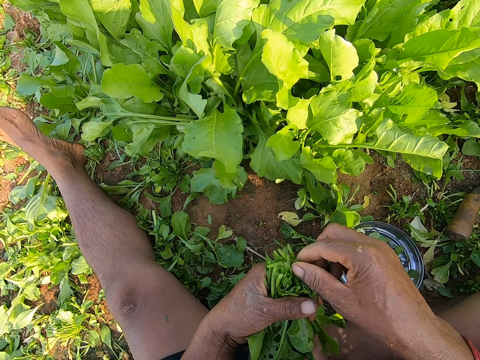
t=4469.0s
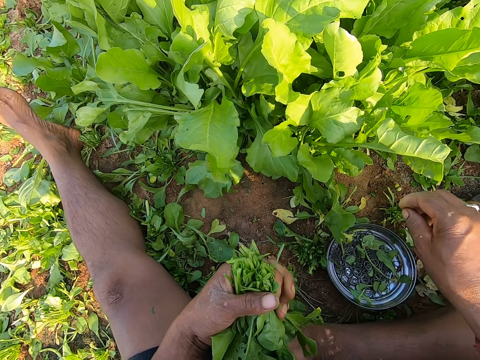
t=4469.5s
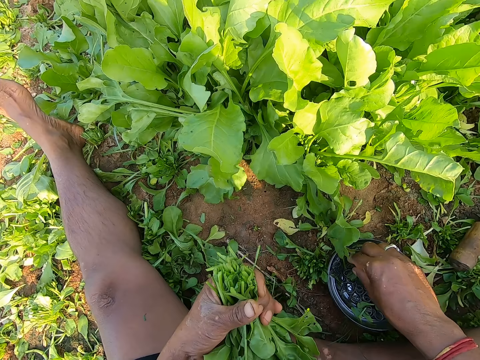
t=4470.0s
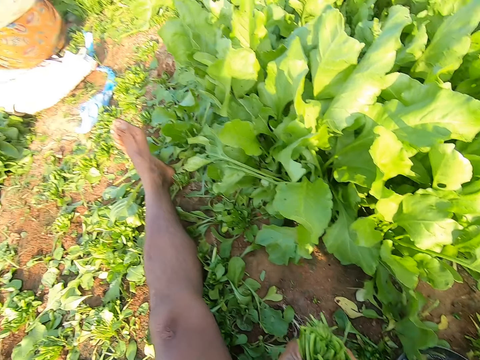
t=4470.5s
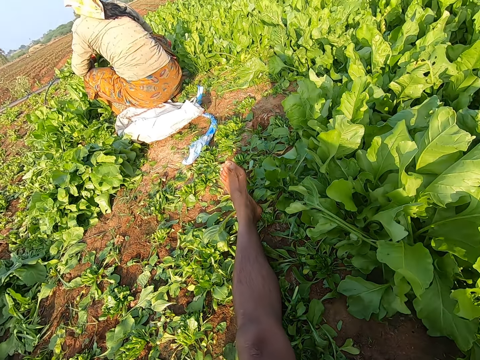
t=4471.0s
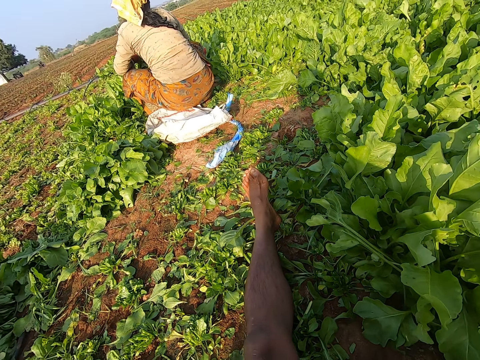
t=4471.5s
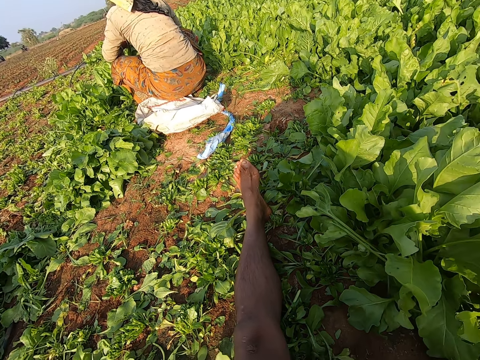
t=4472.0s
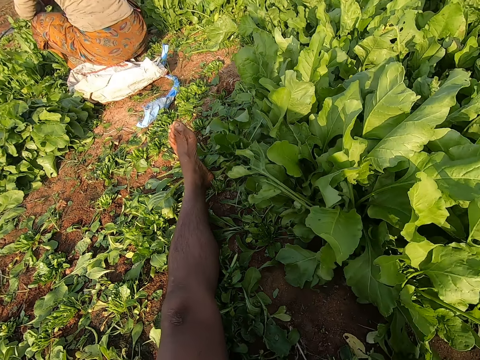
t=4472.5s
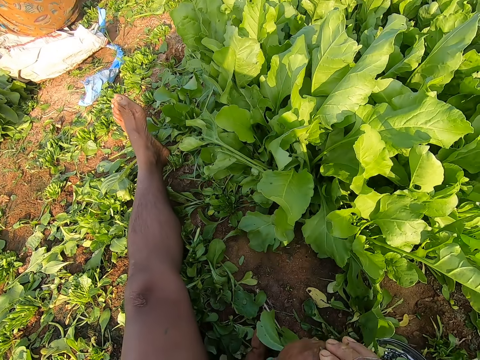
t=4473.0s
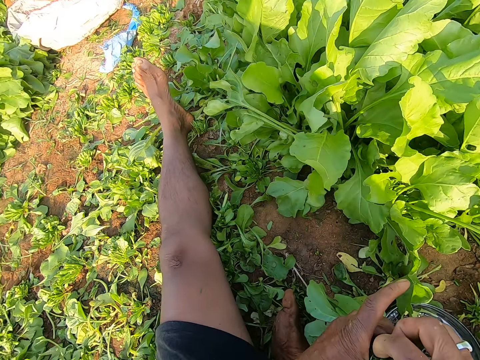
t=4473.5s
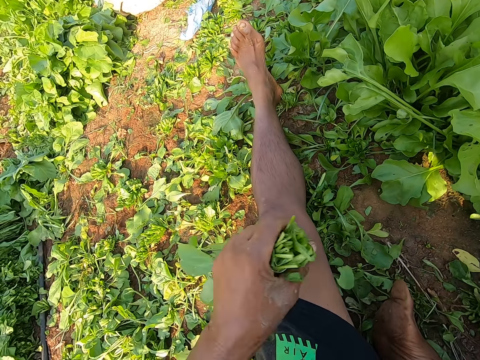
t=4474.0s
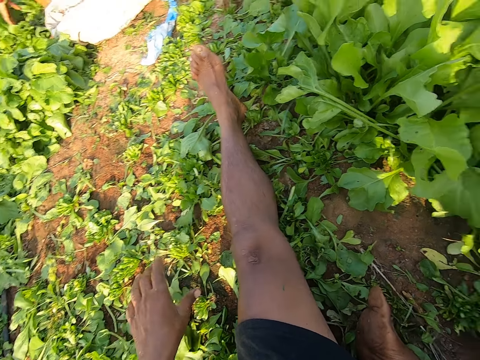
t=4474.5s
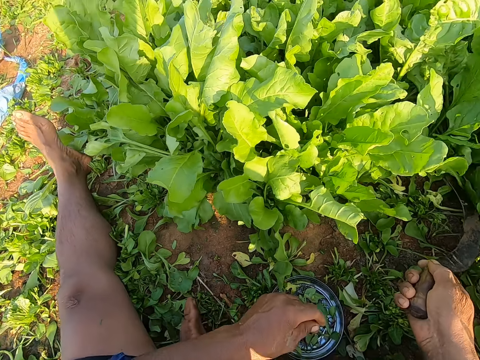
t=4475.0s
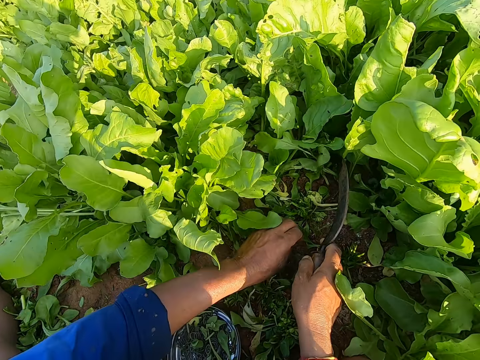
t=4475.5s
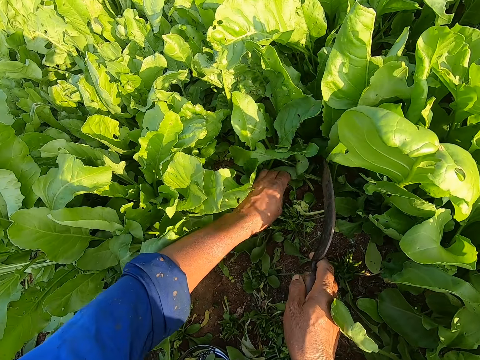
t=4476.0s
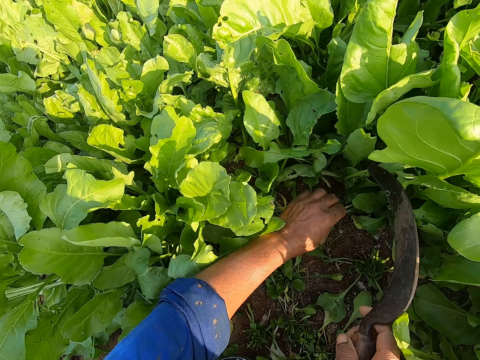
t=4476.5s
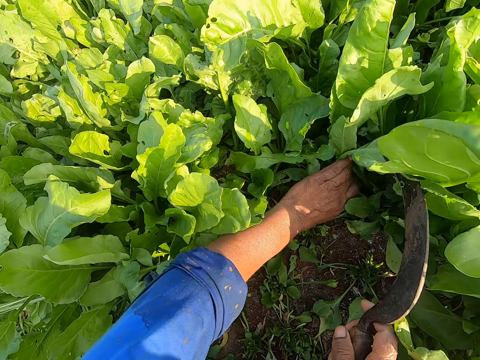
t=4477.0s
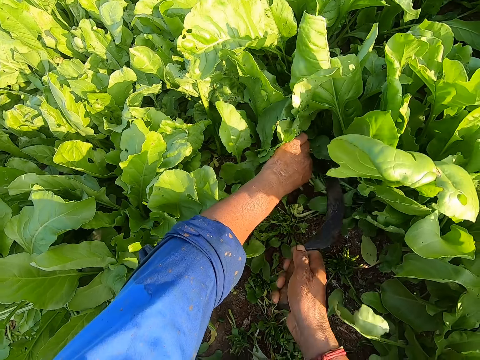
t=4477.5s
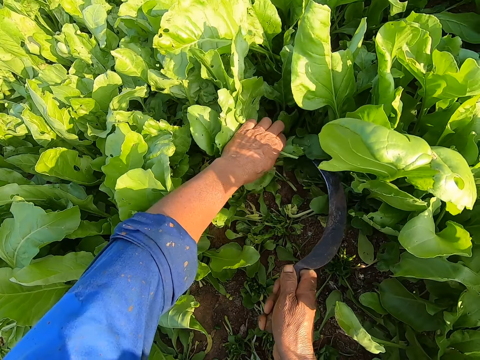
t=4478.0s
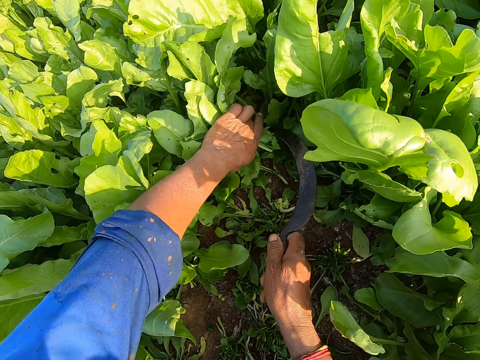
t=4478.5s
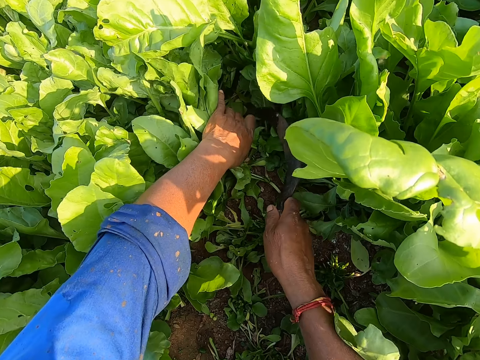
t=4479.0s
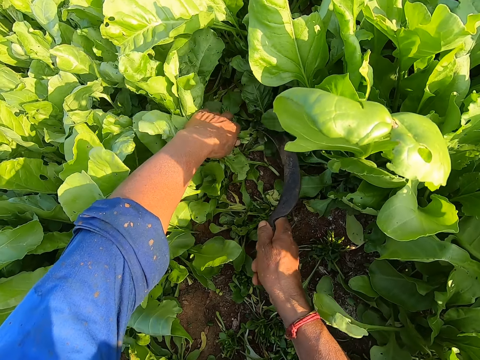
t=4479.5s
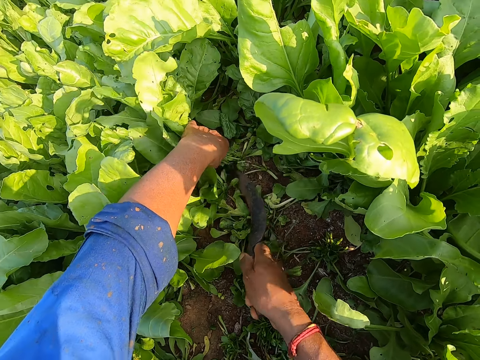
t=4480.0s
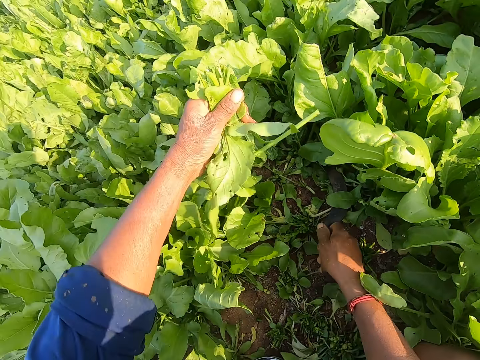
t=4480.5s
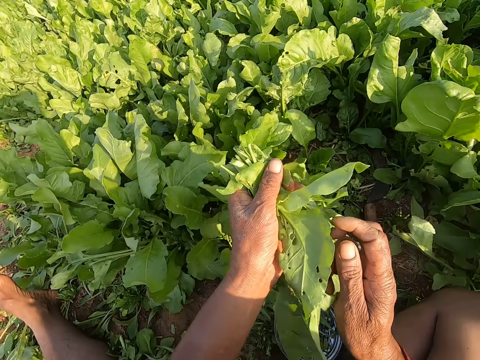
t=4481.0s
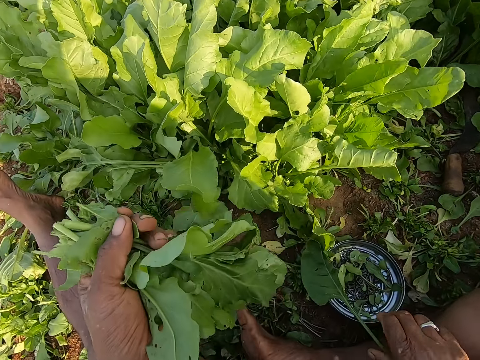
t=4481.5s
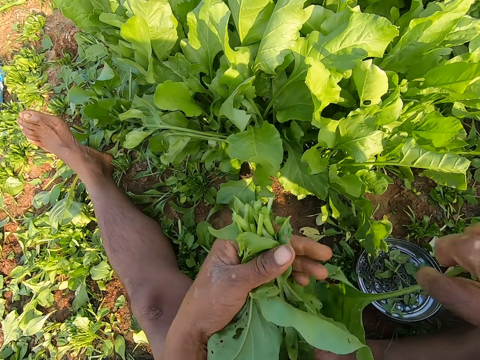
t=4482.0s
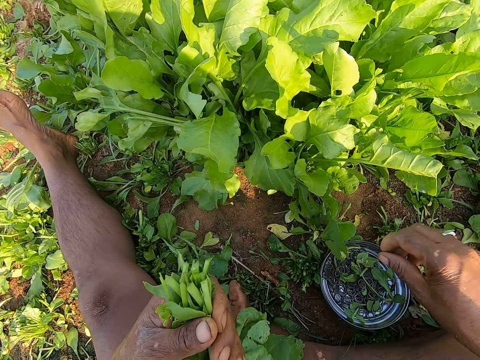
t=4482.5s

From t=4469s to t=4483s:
The camera wearer removes dirt from the spinach leaves in his left hand with his right hand. He picks rubber bands from the plate on the ground with his right hand. He puts the rubber band on the spinach leaves in his left hand with his right hand. He drops the spinach leaves in his left hand on the ground. He holds the spinach leaves on the ground with his left hand. He cuts the spinach leaves on the ground with the sickle in his right hand. He drops the sickle in his right hand on the ground.

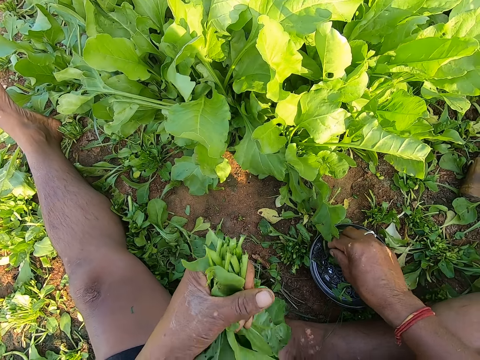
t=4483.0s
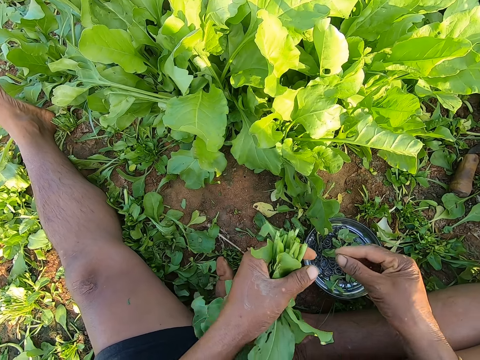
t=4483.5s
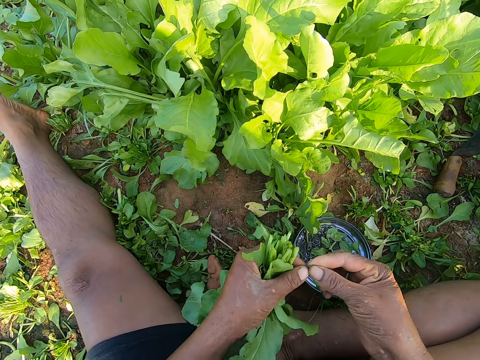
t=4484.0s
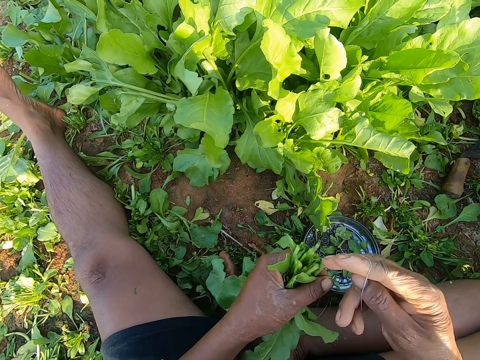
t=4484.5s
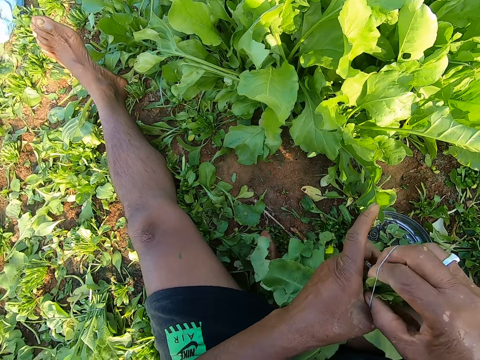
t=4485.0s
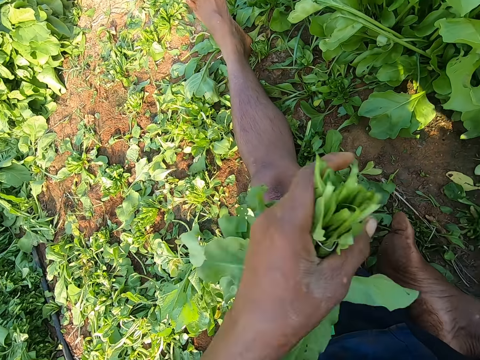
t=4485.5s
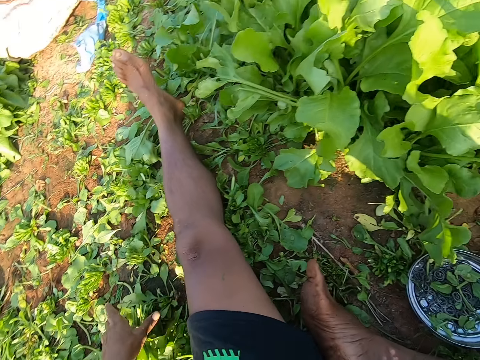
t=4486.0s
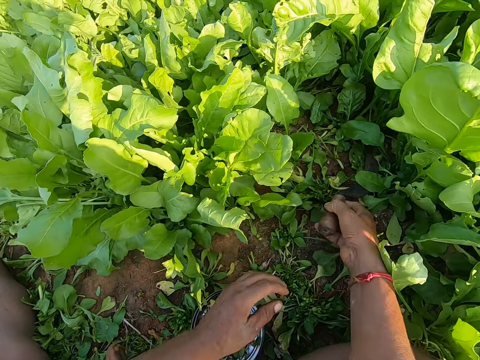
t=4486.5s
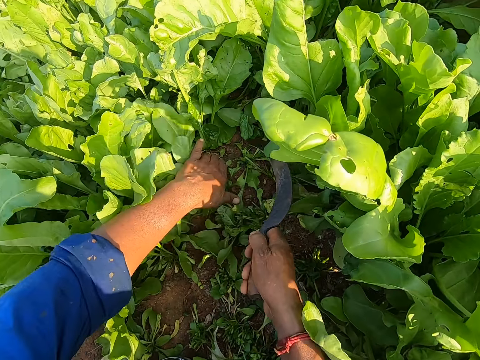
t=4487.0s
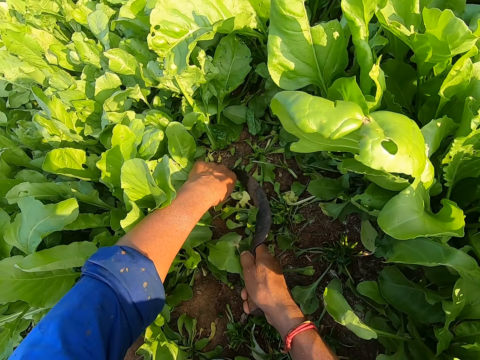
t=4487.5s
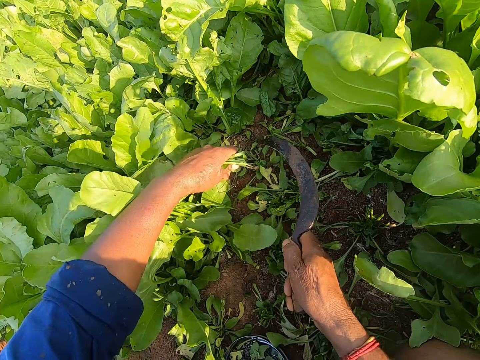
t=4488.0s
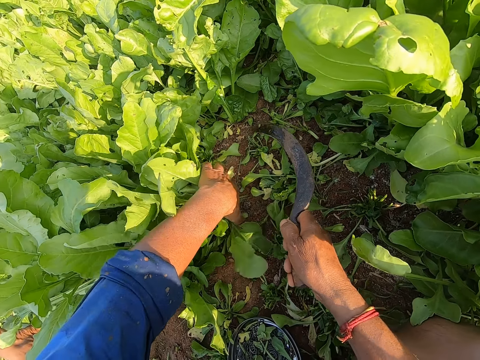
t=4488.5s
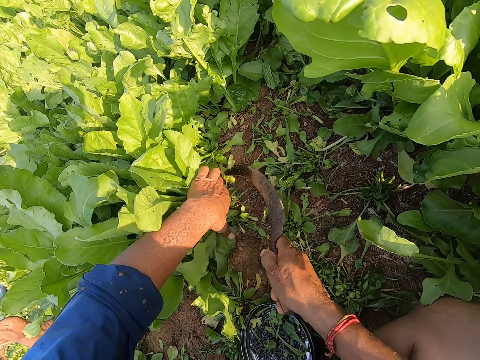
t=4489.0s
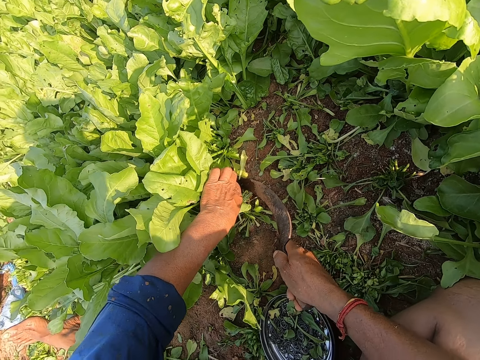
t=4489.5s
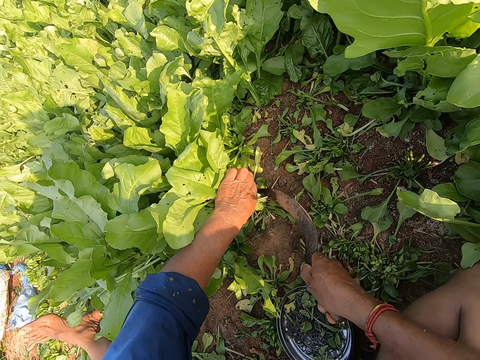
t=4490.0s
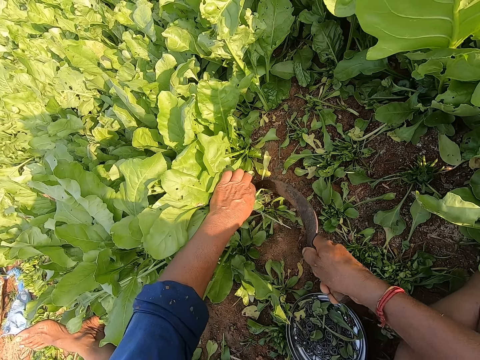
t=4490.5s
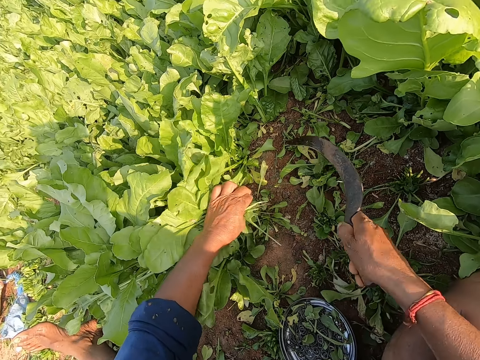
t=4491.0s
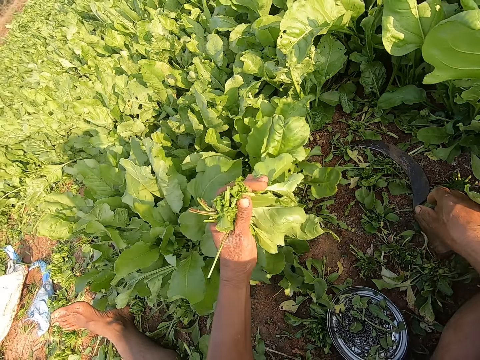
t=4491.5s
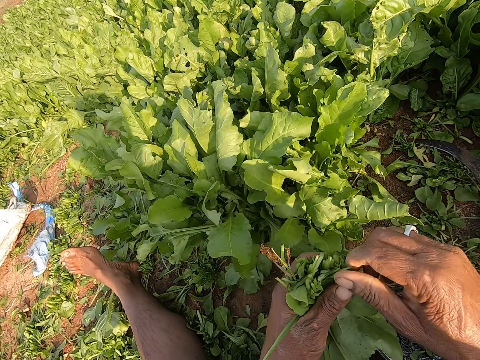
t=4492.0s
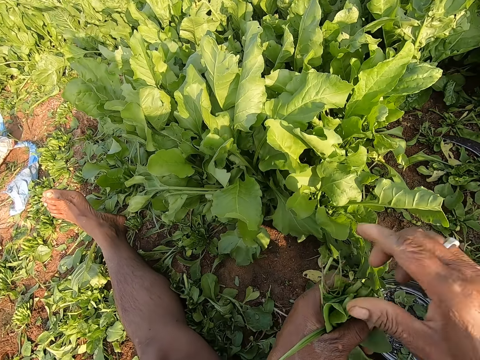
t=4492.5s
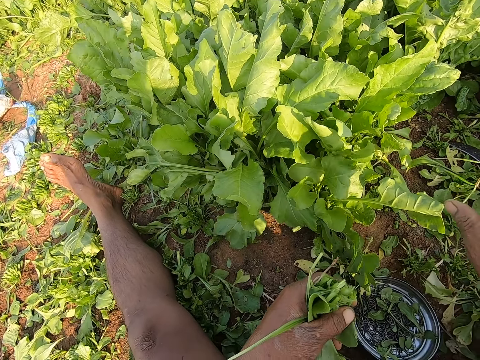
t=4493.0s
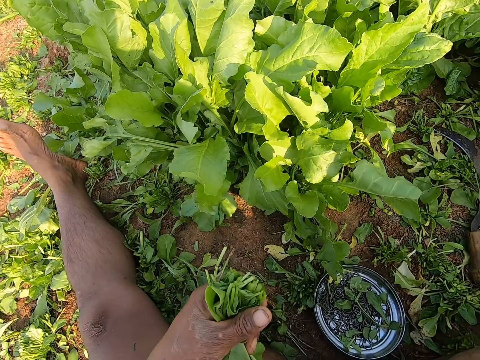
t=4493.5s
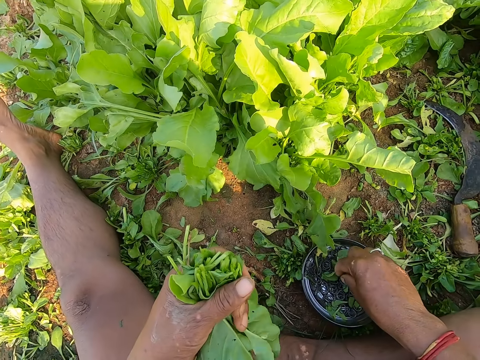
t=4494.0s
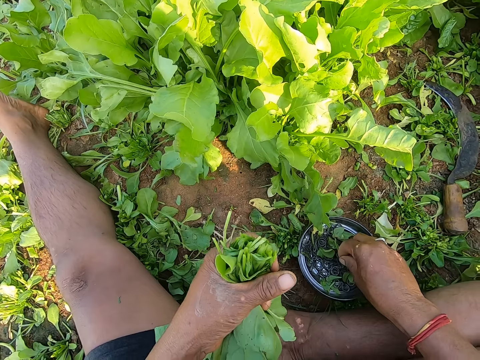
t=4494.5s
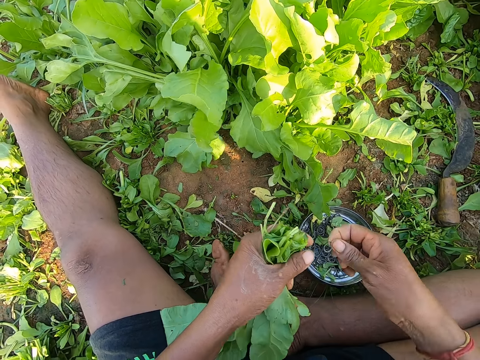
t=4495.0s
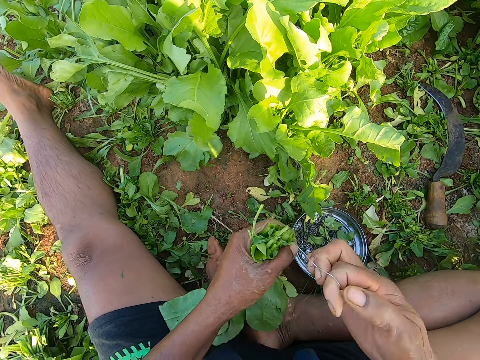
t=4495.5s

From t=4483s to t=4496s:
The camera wearer picks rubber bands from the plate on the ground with his right hand. He puts the rubber band on the spinach leaves in his left hand with his right hand. He drops the spinach leaves in his left hand on the ground. He picks a sickle. He holds the spinach leaves on the ground with his left hand. He cuts the spinach leaves on the ground with the sickle in his right hand. He drops the sickle in his right hand on the ground. He removes dirt from the spinach leaves in his left hand with his right hand. He picks the rubber bands from the plate on the ground with his right hand.
